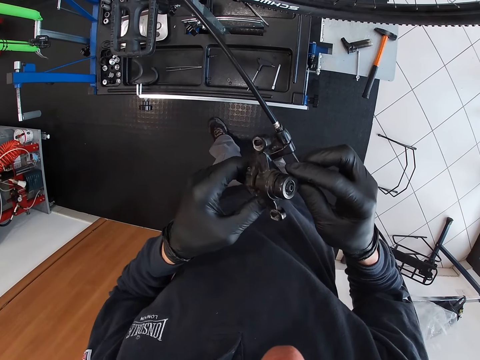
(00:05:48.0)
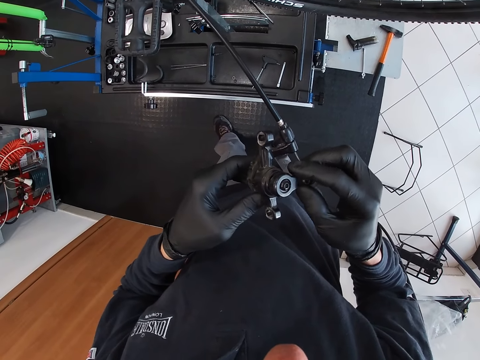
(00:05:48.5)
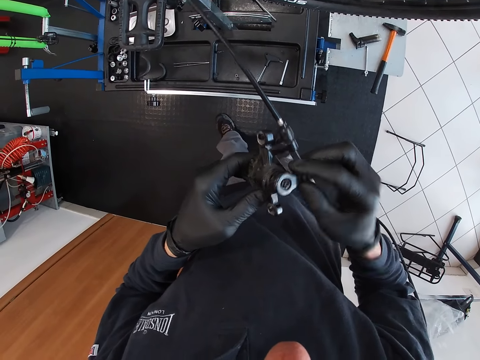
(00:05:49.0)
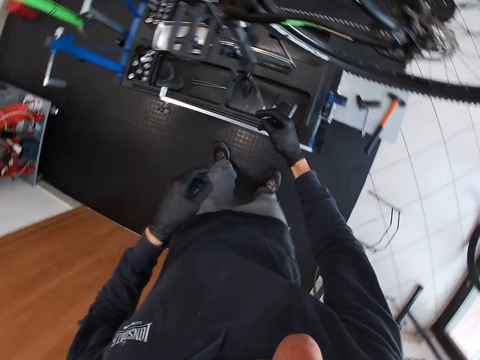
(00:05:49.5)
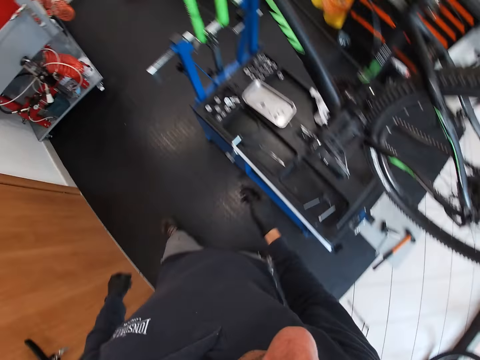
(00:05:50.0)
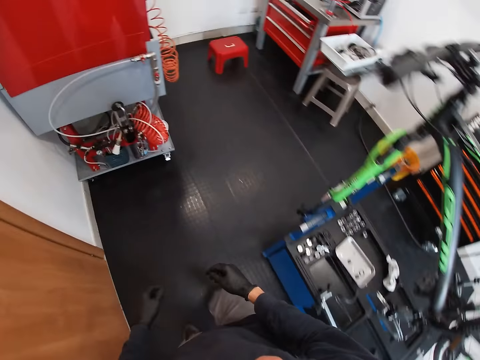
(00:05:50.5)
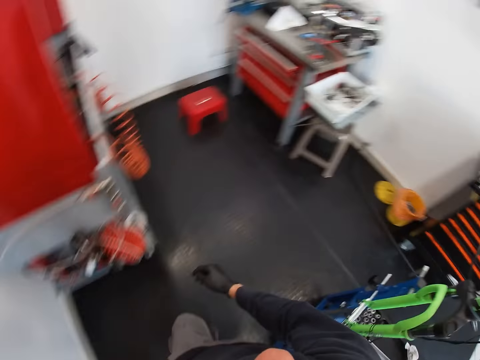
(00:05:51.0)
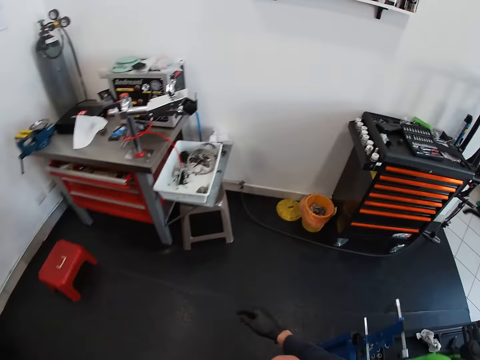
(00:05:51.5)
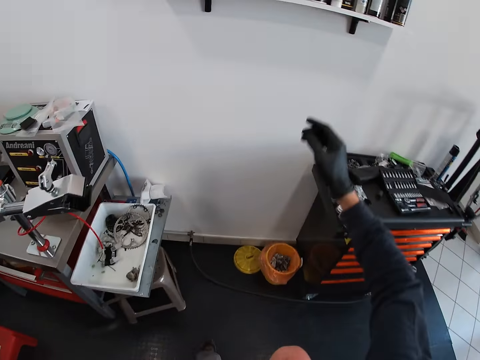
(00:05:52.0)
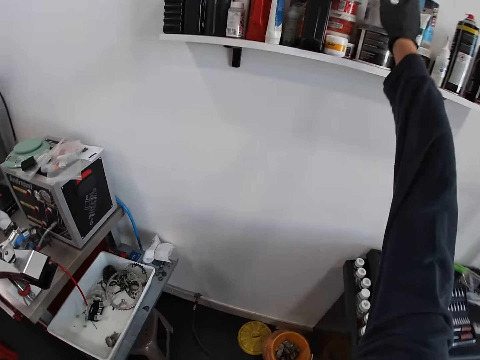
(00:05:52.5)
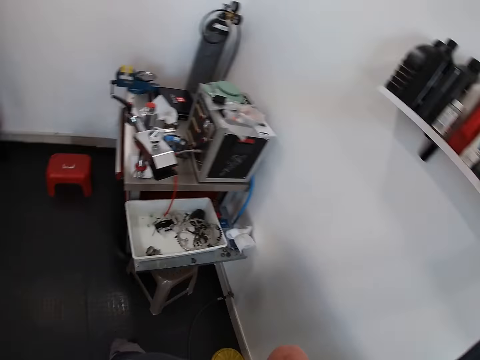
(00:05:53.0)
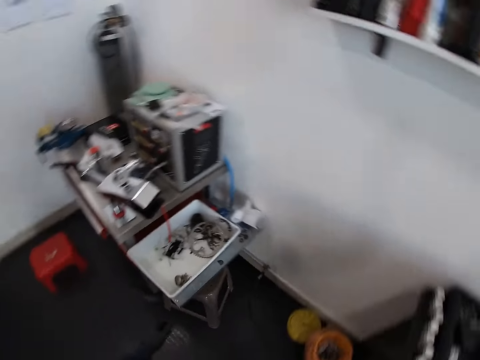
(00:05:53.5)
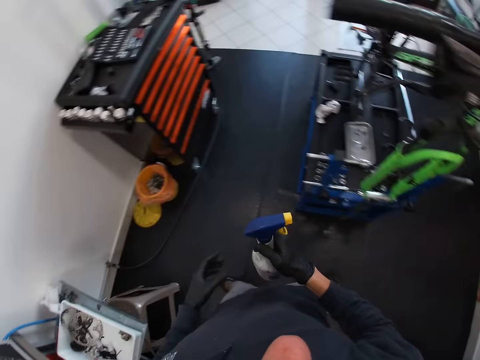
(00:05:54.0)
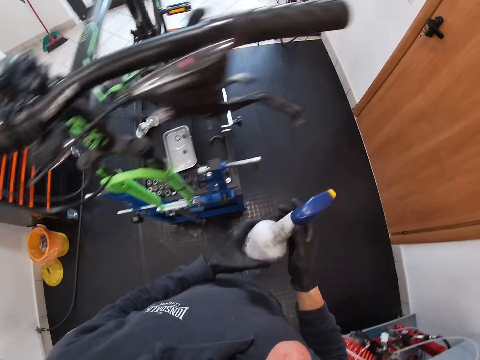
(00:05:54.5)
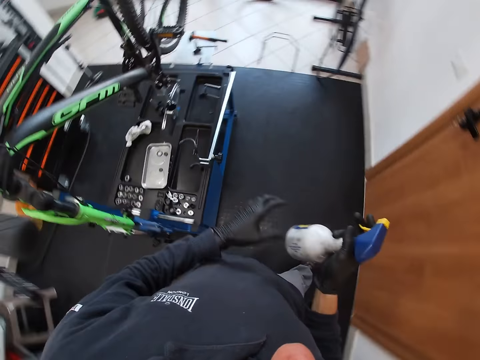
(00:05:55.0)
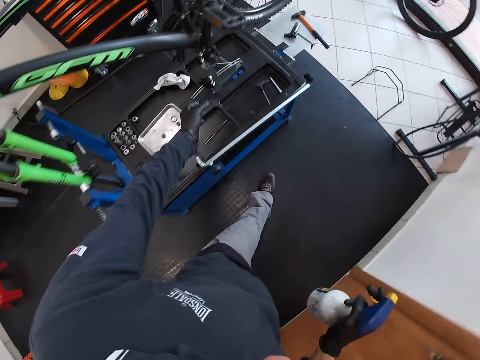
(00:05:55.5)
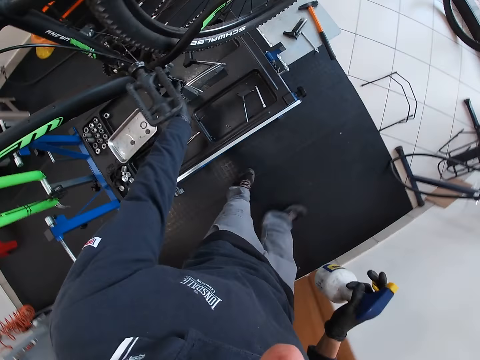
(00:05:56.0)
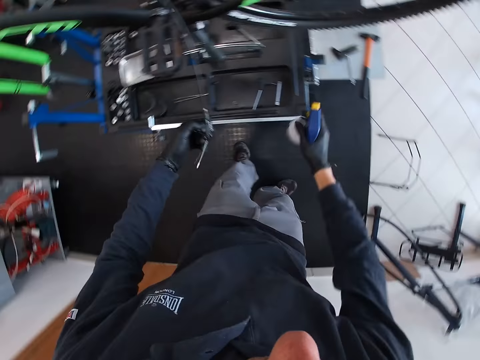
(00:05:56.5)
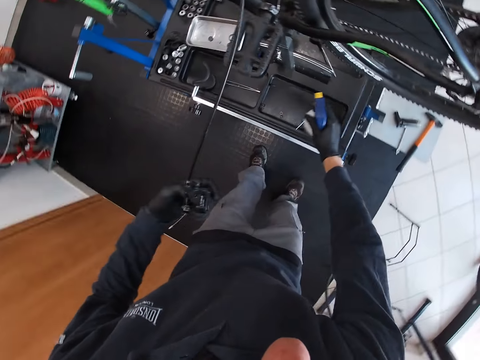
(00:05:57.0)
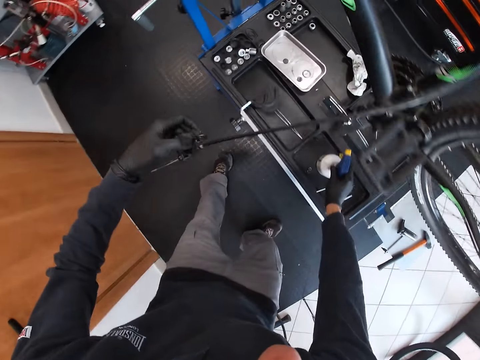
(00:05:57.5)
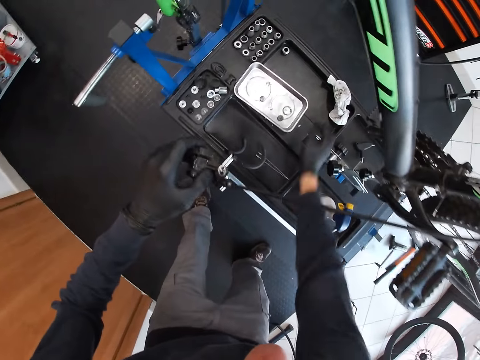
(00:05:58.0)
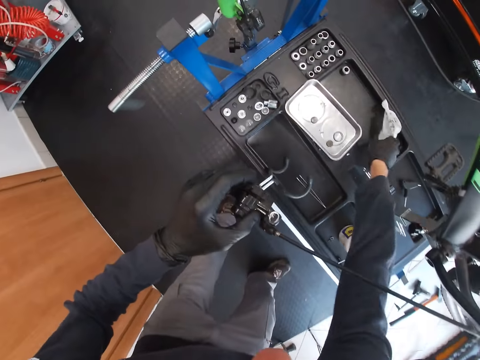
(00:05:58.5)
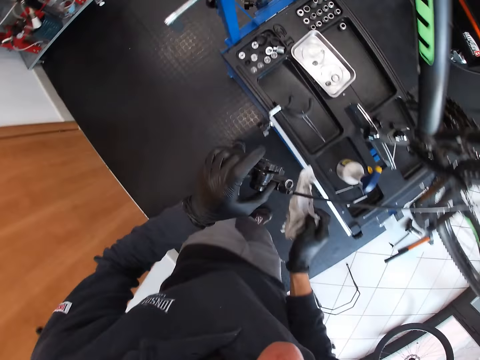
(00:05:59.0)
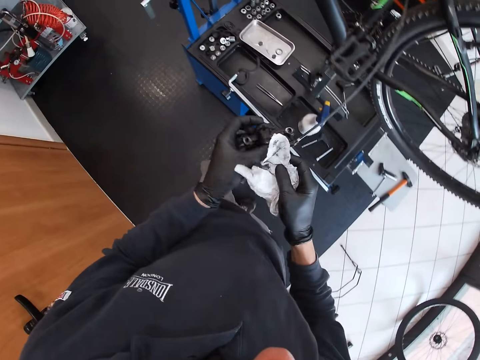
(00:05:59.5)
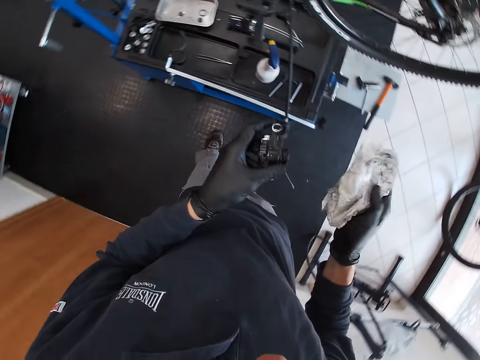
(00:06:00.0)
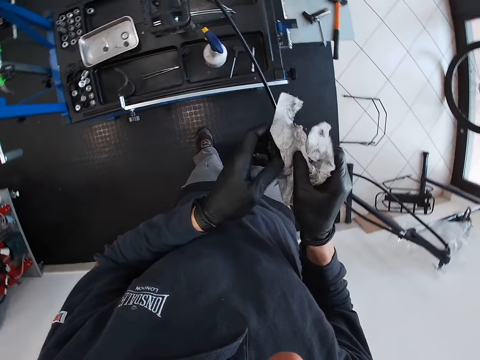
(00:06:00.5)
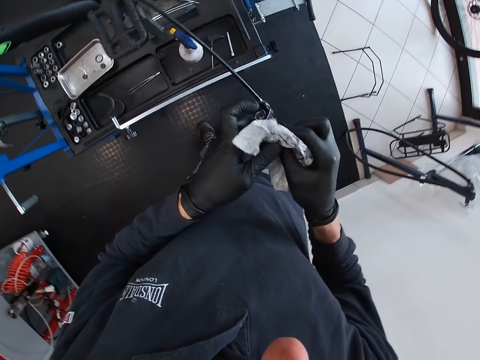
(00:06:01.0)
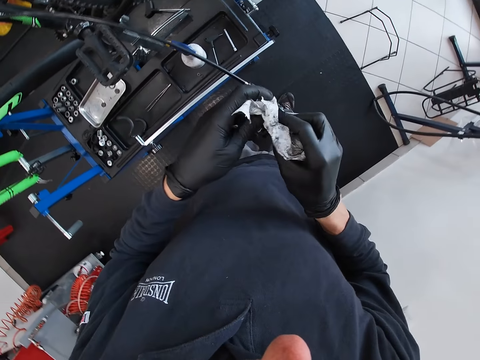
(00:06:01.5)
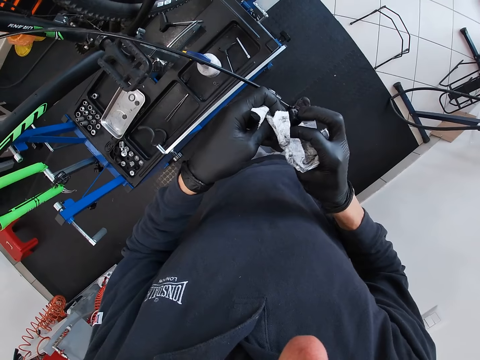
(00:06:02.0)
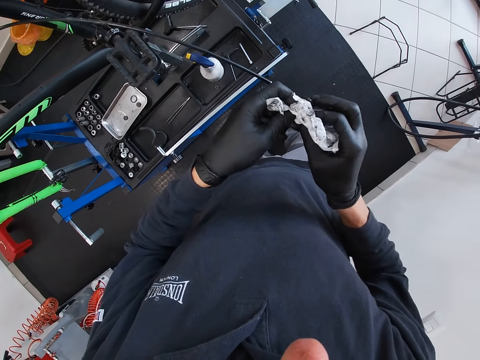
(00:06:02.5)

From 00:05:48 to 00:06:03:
The camera wearer drops the bicycle brake disk on the table with both hands. He looks around the workshop. He picks a spray bottle from a wall shelf with his right hand. He holds the spray bottle in both hands. He holds the spray bottle in his right hand. He picks up the bicycle disc brake with his left hand. He drops the spray bottle on the table with his right hand. He picks up a piece of cloth or paper towel on the table with his right hand. He cleans the bicycle disc brake with the piece of cloth in his right hand.

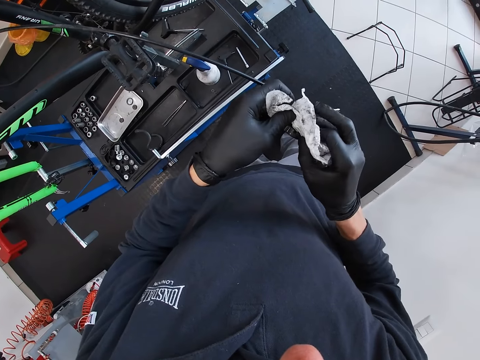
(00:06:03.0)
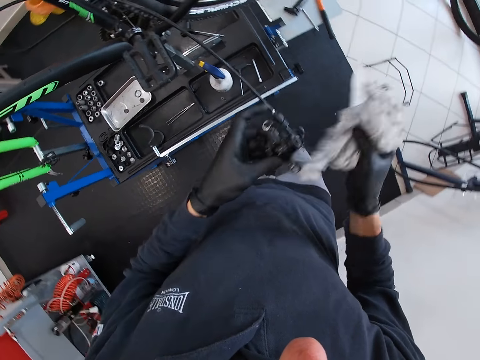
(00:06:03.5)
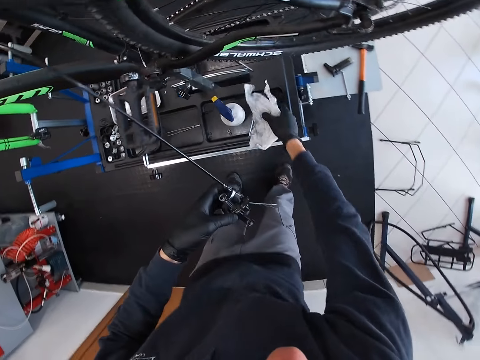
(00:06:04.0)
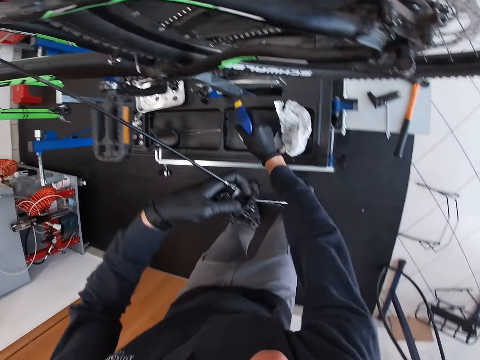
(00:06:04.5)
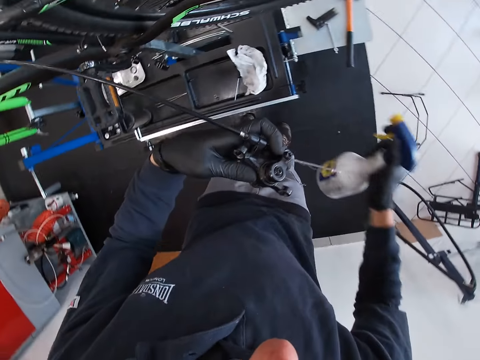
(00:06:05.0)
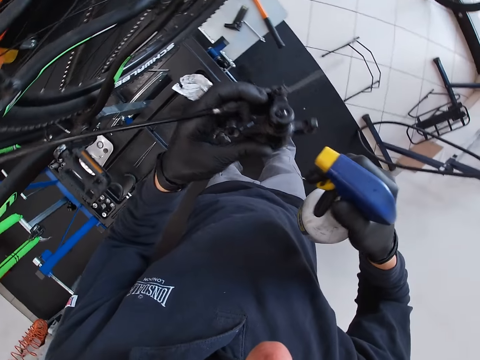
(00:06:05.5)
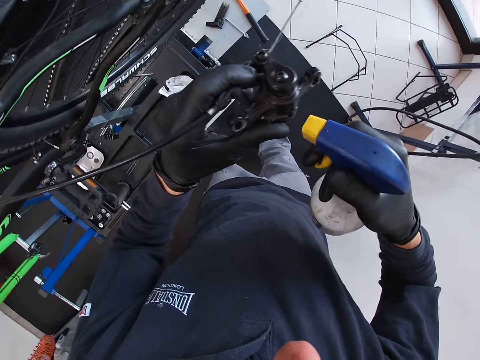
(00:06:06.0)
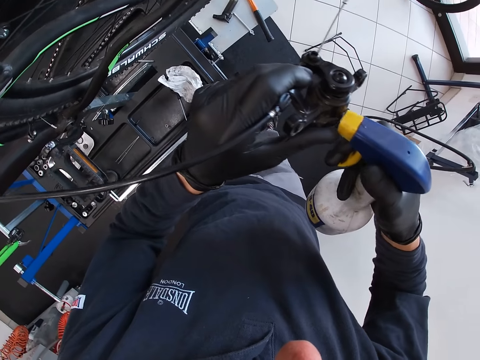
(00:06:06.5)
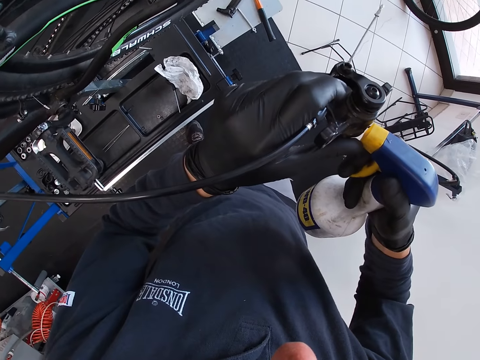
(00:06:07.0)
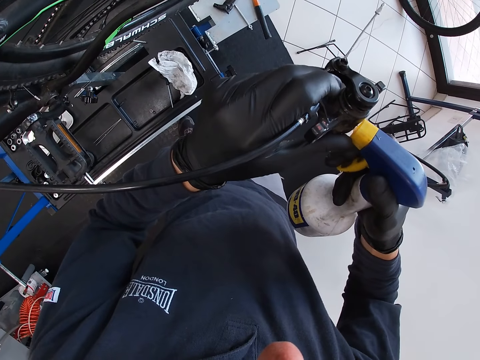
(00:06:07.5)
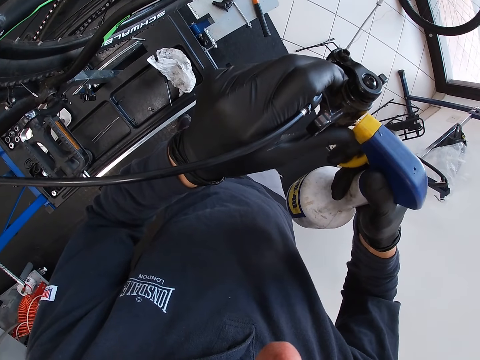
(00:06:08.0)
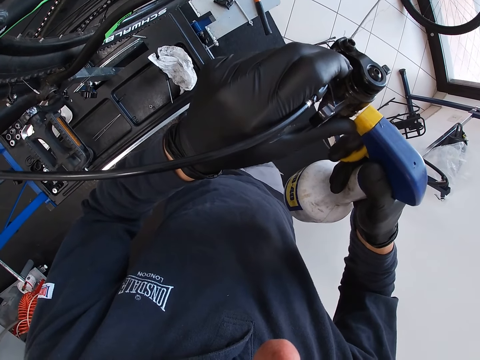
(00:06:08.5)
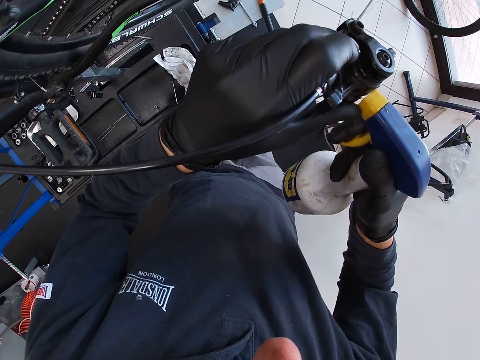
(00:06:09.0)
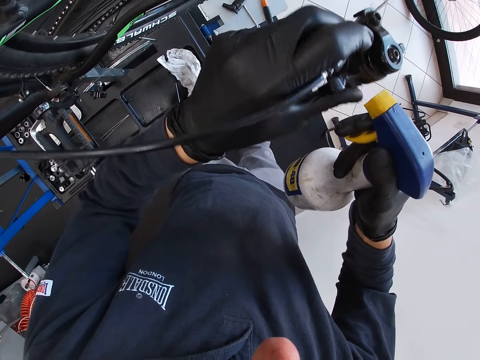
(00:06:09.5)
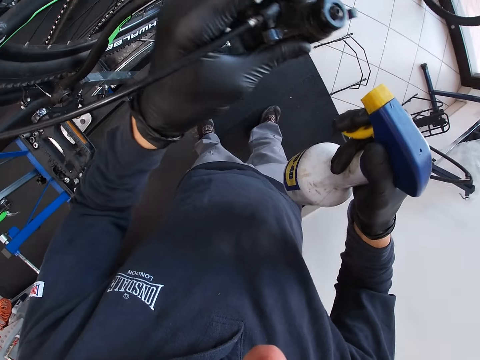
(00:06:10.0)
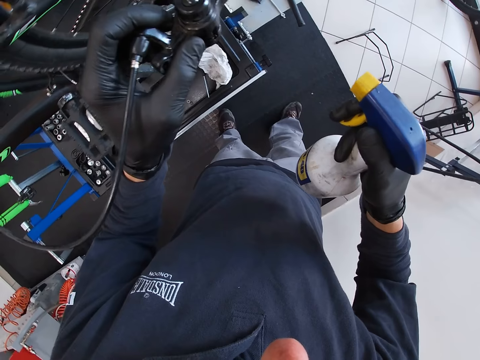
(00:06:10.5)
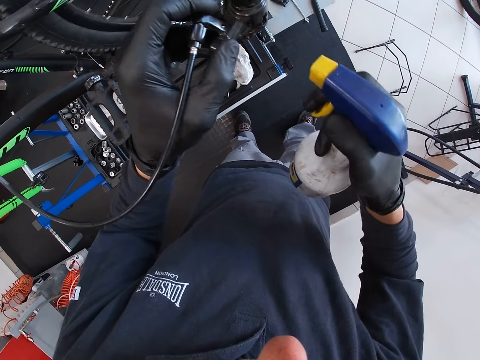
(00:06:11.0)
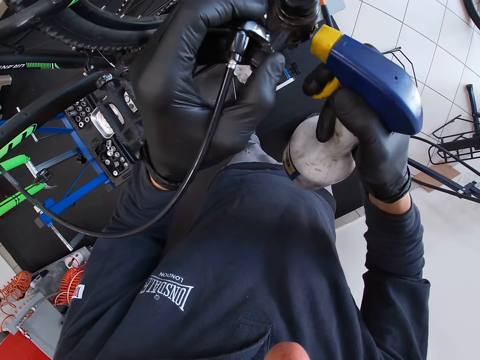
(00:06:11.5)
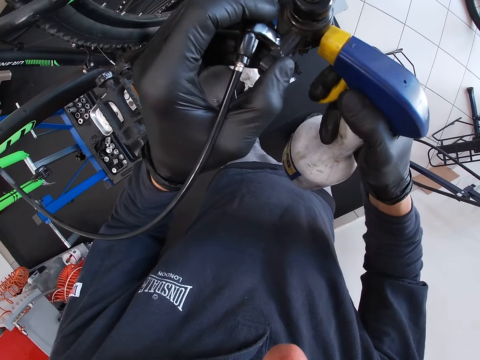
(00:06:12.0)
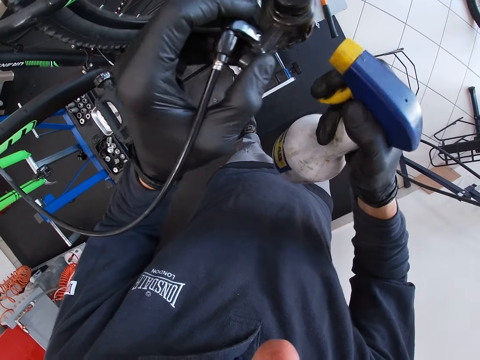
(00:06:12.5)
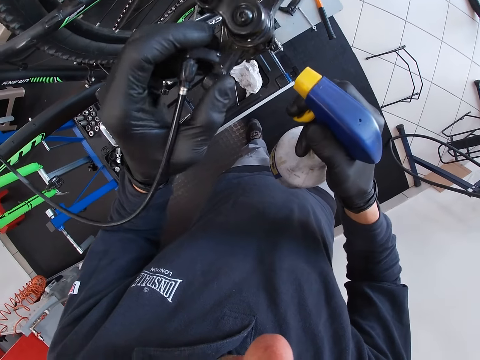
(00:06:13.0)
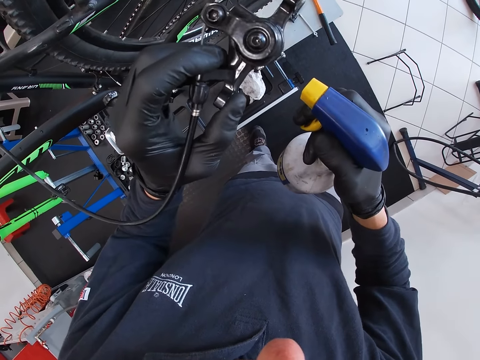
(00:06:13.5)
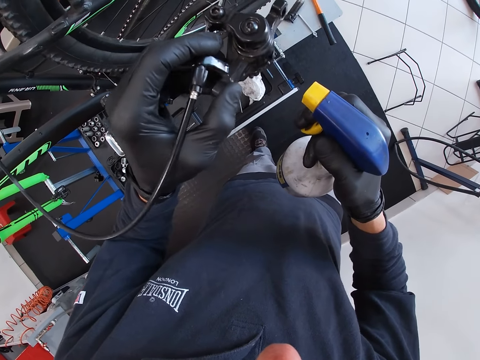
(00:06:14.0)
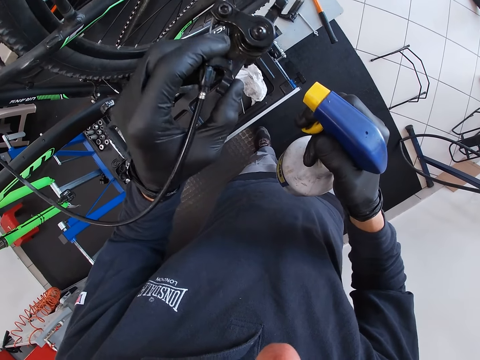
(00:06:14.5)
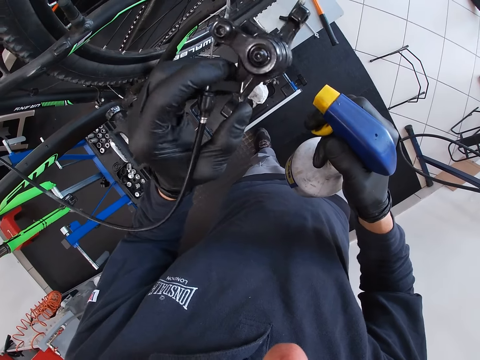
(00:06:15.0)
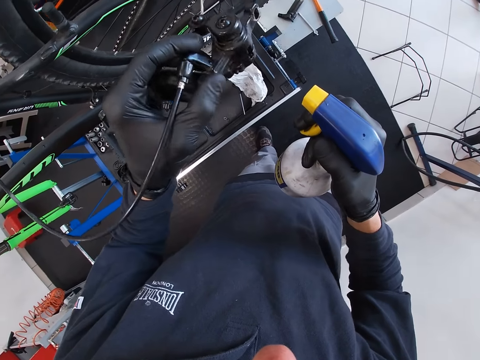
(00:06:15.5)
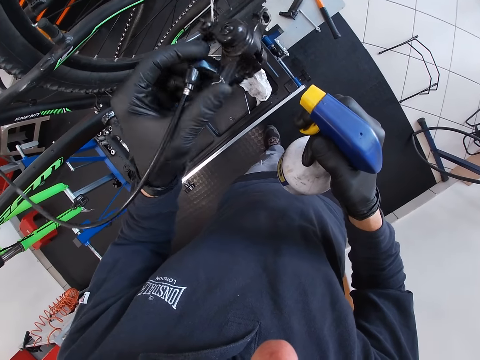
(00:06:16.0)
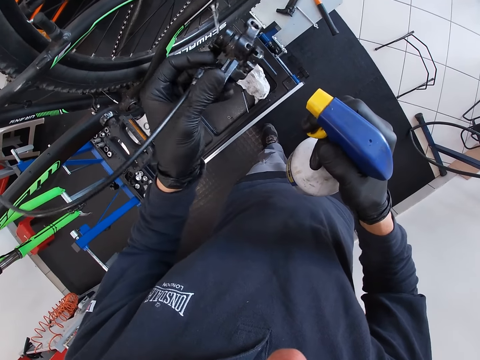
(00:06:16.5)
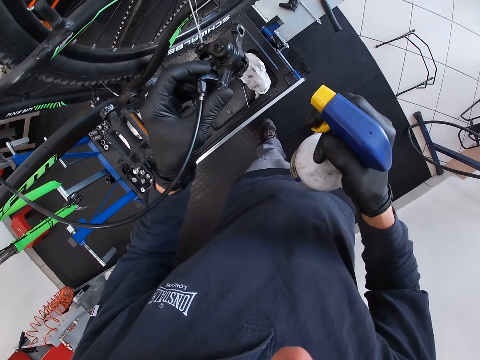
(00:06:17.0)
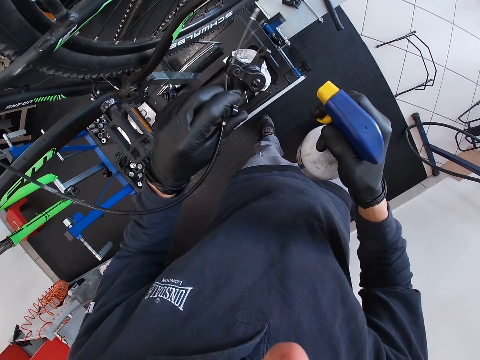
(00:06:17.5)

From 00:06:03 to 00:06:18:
The camera wearer drops the piece of cloth on the table with his right hand. He picks up the spray bottle from the table with his right hand. He sprays on the bicycle disc brake with the spray bottle in his right hand.
